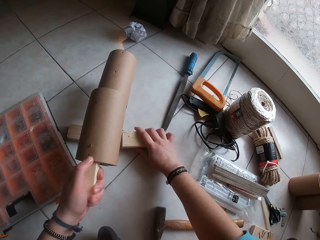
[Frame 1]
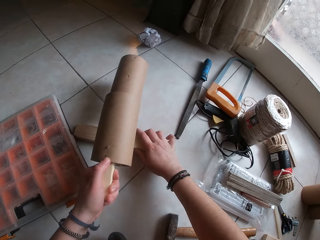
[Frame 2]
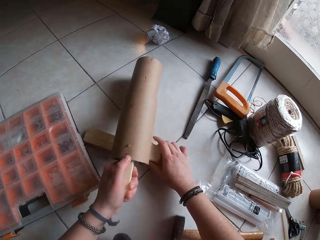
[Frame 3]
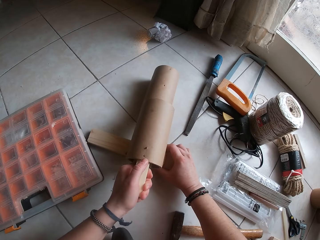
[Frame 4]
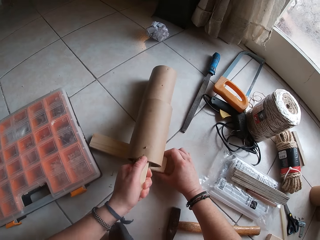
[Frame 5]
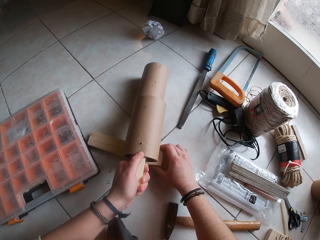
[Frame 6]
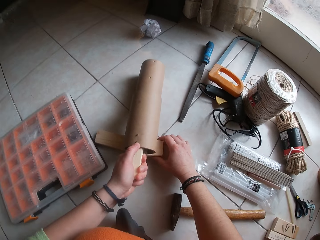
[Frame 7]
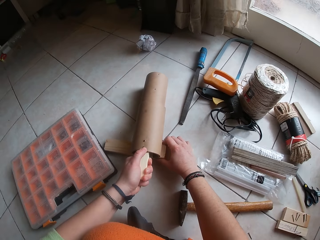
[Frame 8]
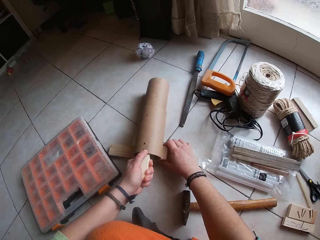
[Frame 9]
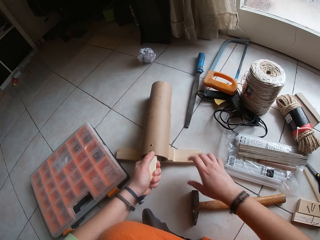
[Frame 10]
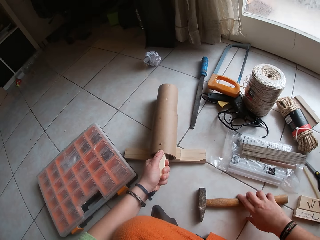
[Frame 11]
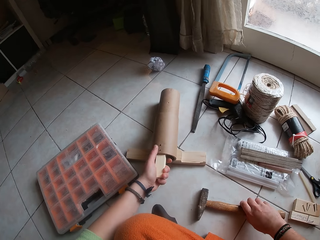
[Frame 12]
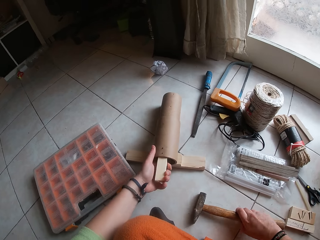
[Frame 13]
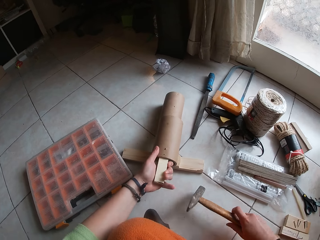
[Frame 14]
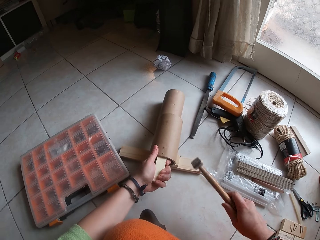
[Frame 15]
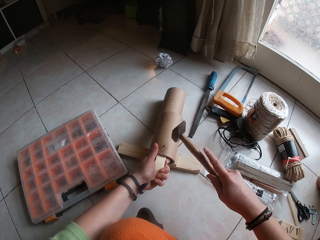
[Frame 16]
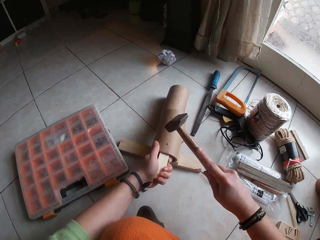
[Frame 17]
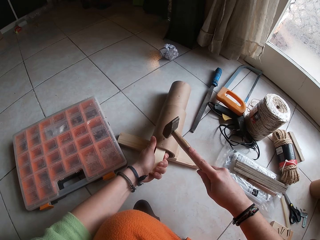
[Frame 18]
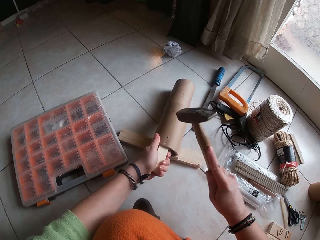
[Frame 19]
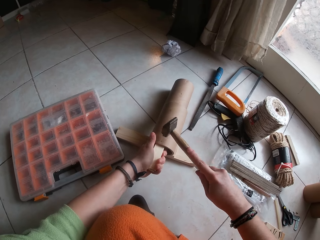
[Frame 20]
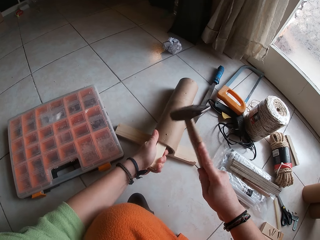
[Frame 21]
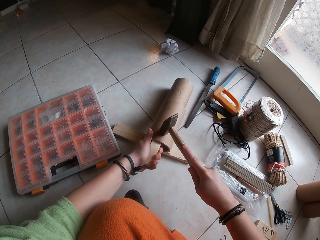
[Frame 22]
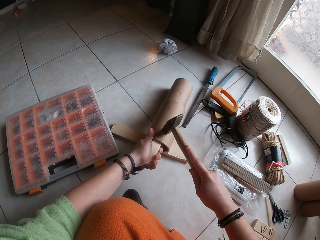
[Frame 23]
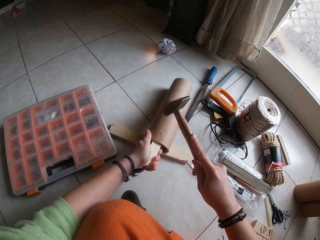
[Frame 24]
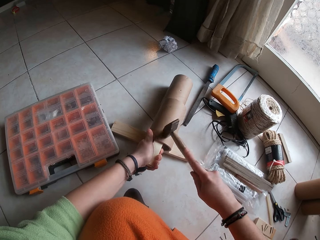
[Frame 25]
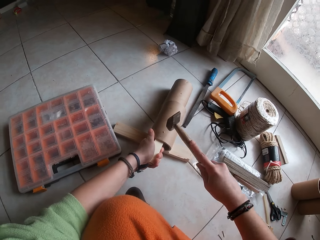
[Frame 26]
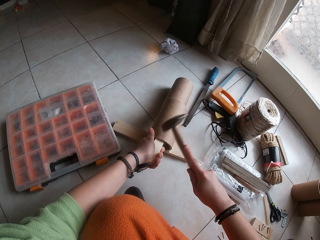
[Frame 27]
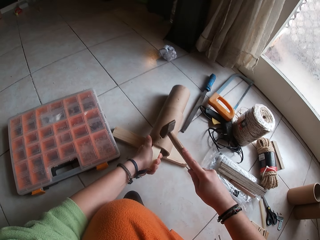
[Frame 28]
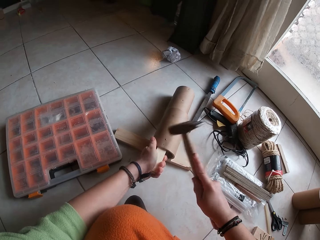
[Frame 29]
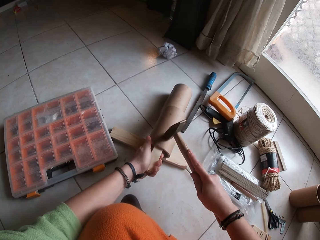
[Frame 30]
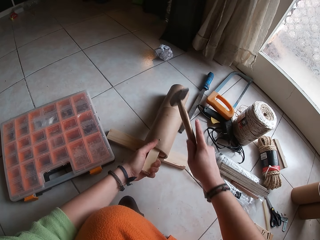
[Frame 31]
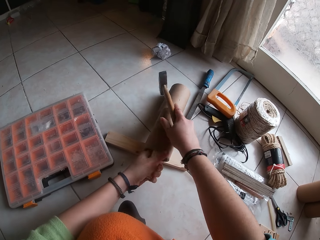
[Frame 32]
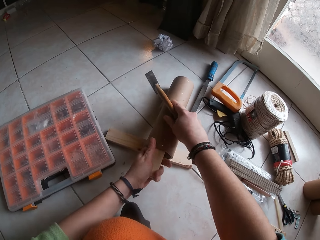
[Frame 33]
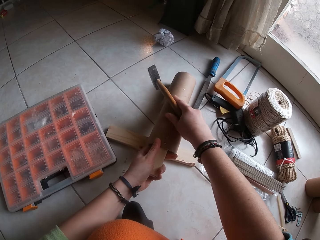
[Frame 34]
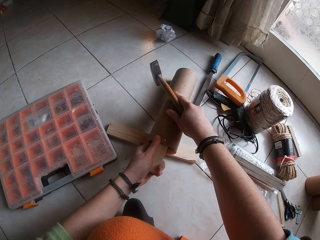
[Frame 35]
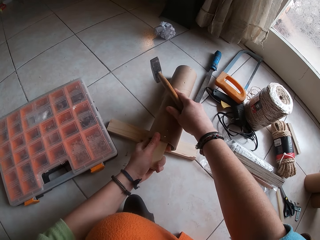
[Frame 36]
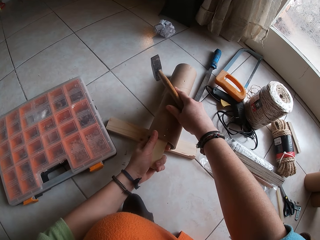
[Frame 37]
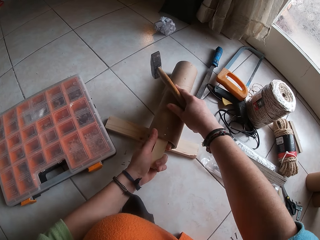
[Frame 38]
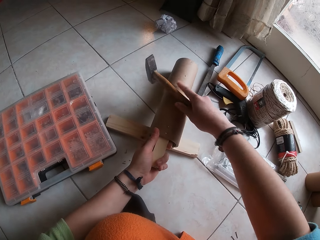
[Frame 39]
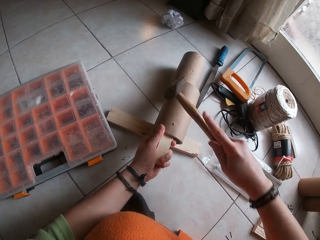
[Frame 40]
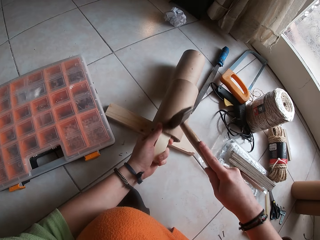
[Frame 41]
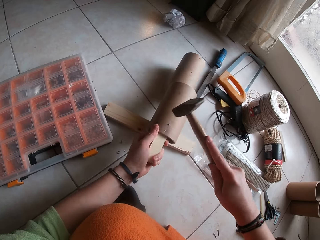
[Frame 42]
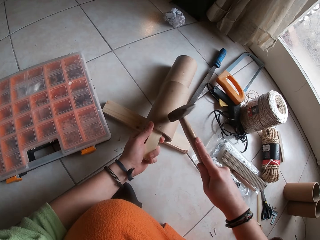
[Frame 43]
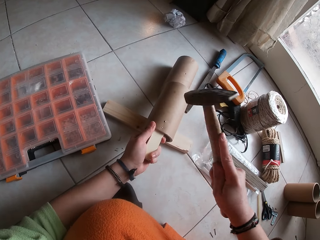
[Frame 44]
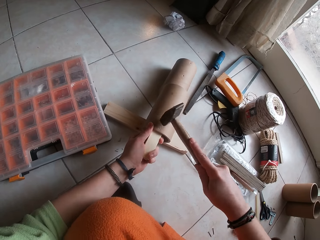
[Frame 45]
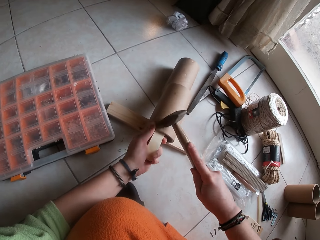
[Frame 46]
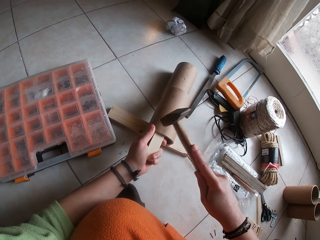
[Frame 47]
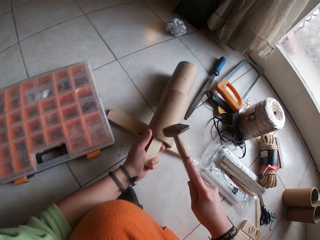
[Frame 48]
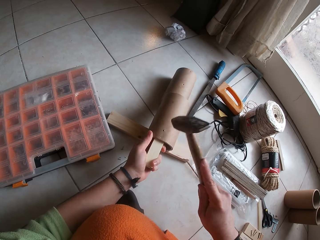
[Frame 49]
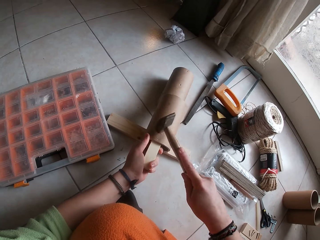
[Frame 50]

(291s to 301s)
The camera wearer moves the wood with her right hand. She places the cardboard paper core on the wood with her left hand. She picks up a hammer from the floor with her right hand. She hits the nail in the cardboard paper core with the hammer in her right hand. She touches the hammer. She adjusts the piece of wood in the cardboard paper core with both hands. She hits the nail in the cardboard paper core with the hammer in her right hand.

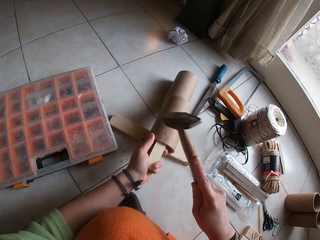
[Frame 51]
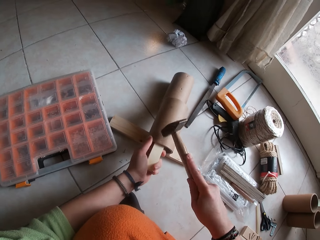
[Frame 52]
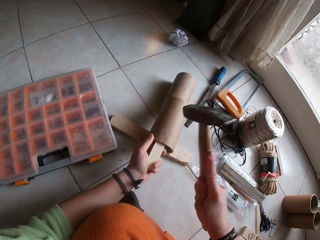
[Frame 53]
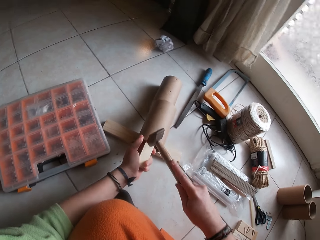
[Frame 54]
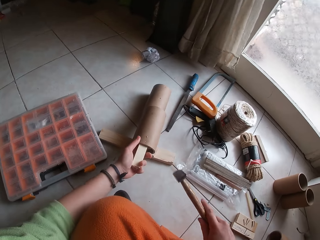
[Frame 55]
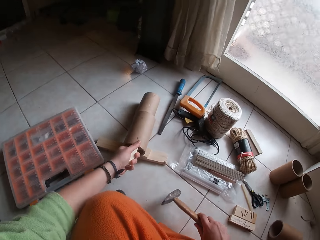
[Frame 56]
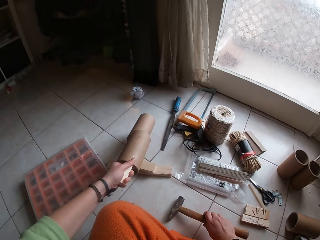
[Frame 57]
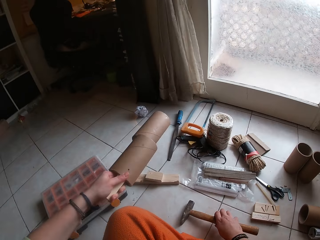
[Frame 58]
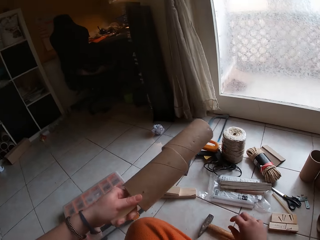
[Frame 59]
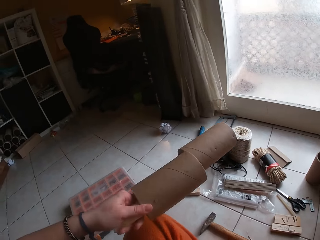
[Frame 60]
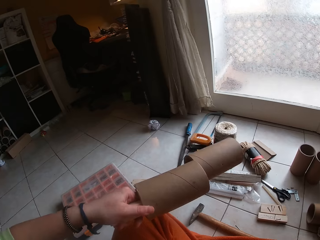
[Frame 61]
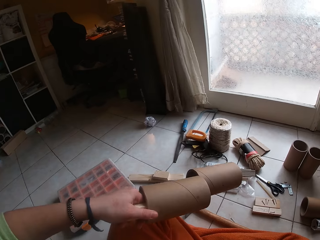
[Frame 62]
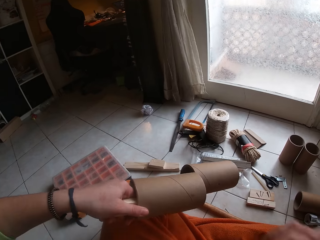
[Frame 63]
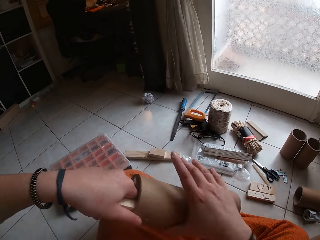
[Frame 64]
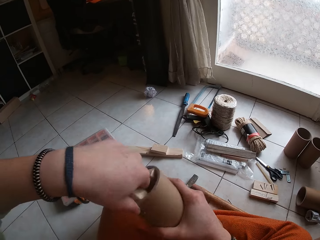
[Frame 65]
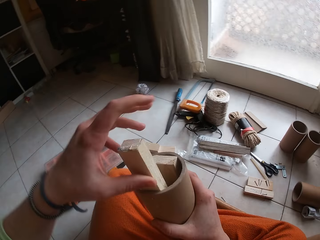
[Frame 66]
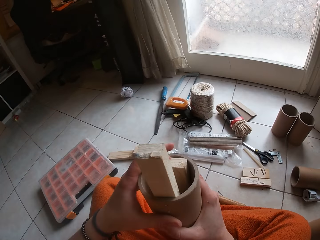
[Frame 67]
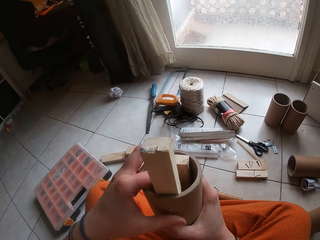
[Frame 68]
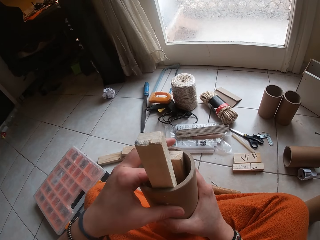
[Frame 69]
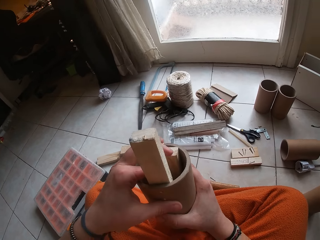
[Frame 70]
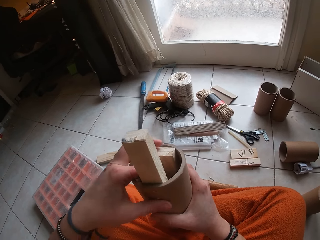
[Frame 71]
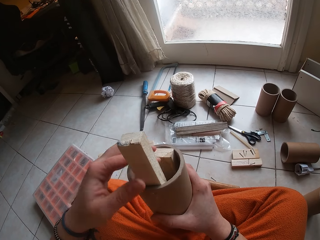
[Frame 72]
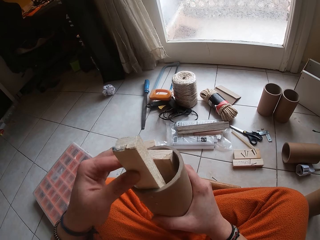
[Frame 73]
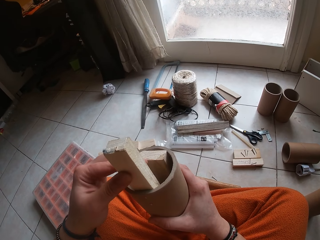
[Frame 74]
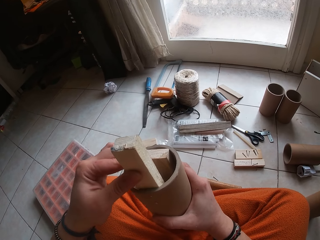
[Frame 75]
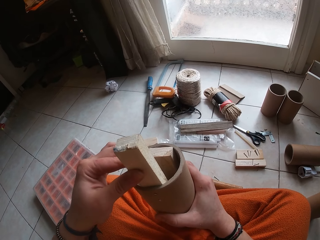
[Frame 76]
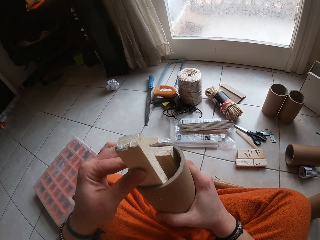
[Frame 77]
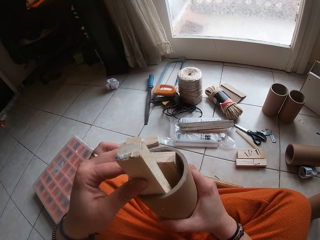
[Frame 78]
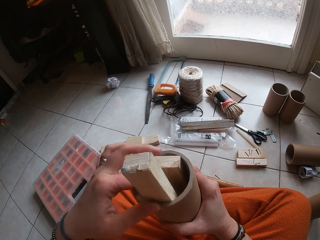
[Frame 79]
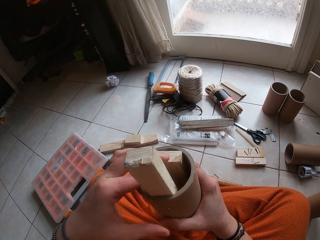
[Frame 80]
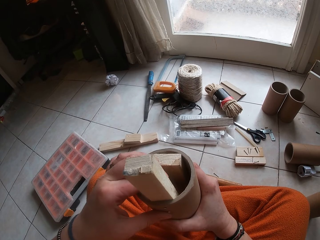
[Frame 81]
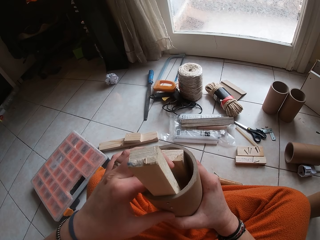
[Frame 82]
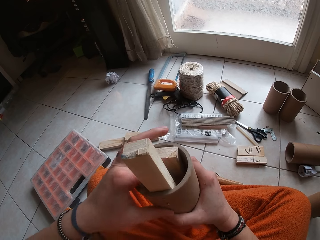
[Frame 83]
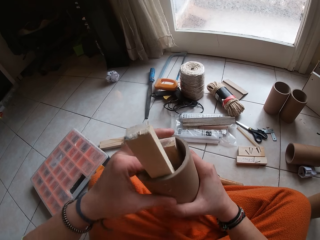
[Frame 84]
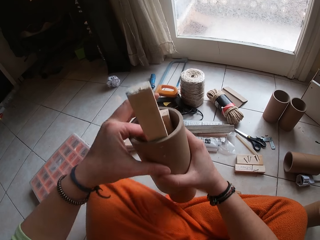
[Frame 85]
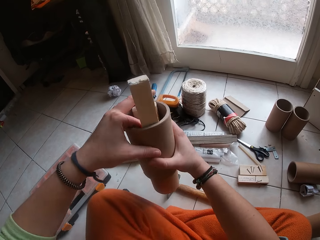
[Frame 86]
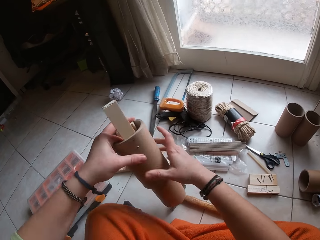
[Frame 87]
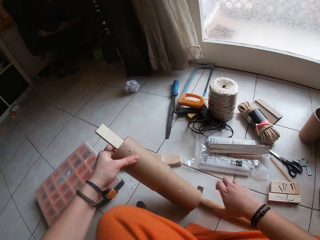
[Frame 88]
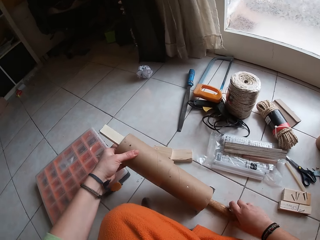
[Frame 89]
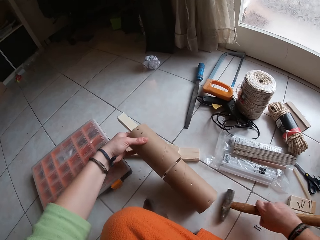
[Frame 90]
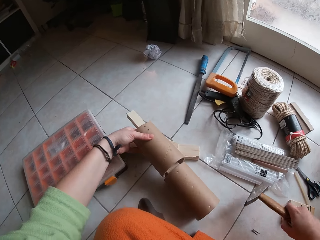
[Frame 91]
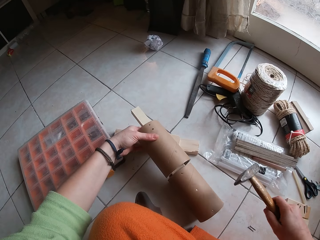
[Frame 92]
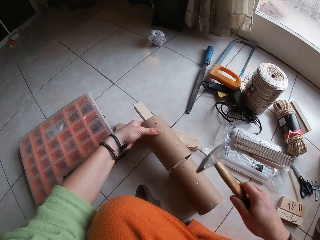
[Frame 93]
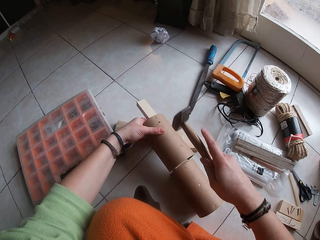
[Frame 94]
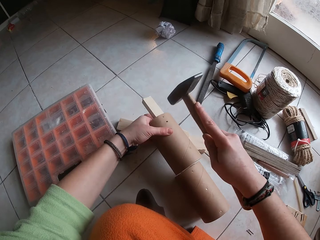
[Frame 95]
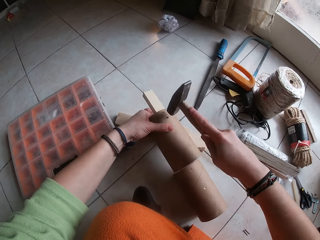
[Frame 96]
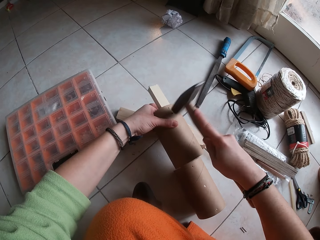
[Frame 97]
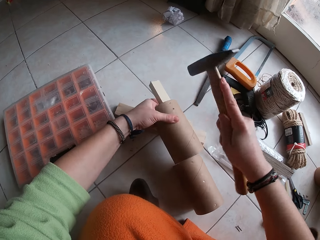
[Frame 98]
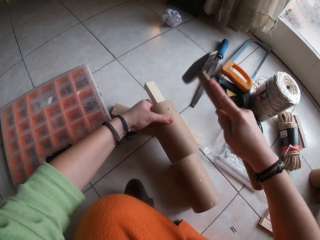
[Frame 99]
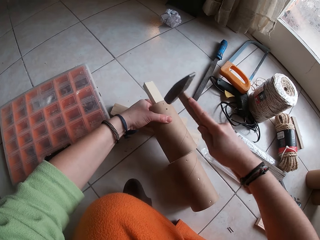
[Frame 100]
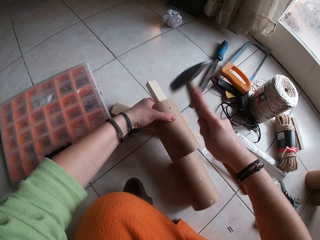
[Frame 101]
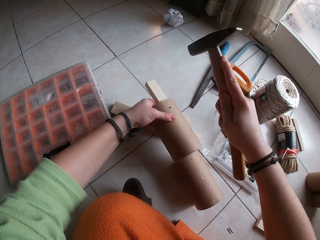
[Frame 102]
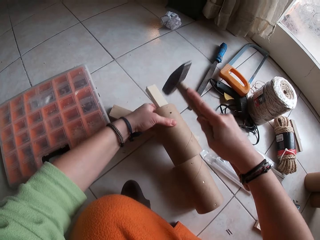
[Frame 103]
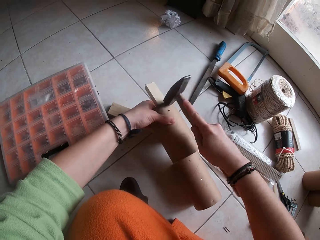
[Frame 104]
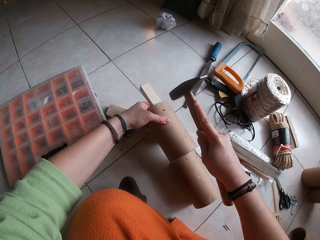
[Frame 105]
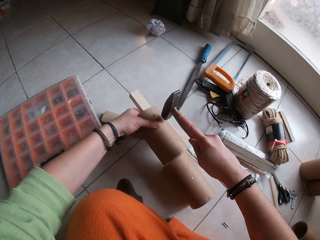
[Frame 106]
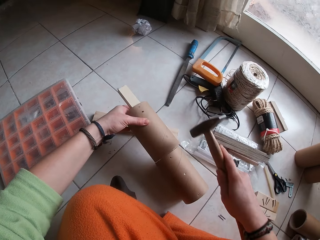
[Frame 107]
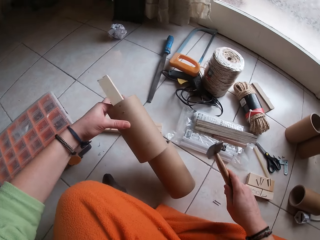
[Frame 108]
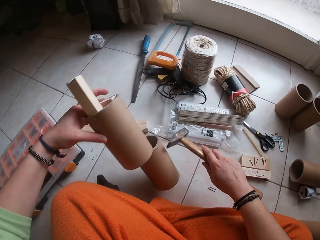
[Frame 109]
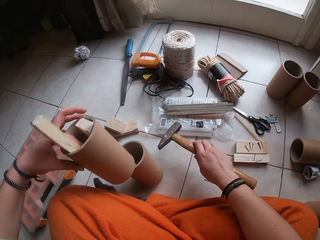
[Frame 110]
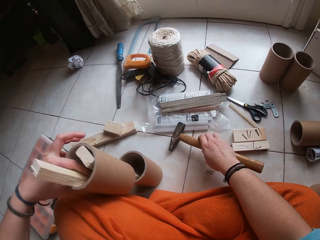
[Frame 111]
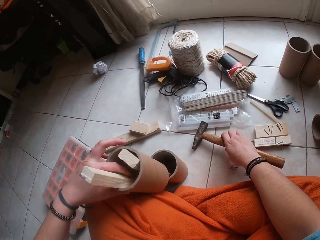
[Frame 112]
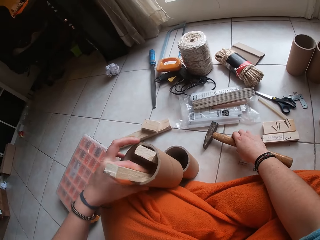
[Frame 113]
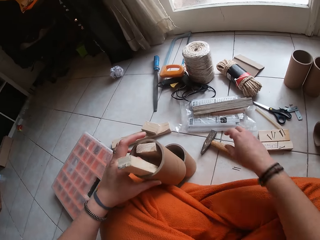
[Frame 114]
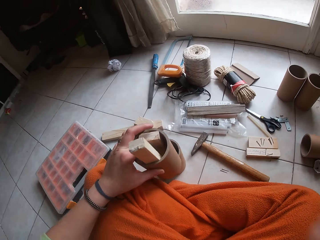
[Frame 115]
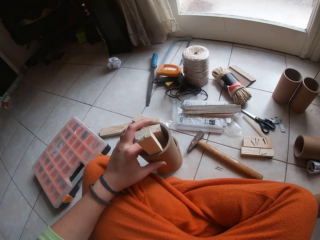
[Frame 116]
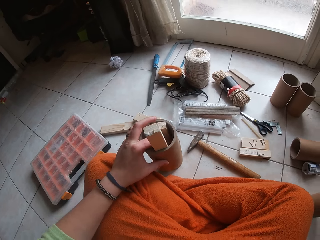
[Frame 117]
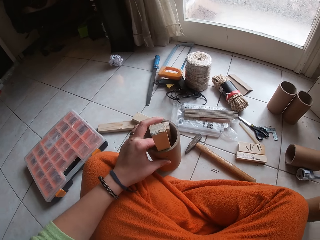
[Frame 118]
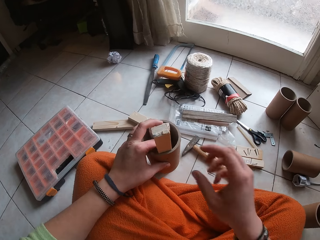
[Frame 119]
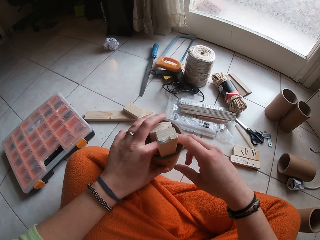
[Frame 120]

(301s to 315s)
The camera wearer places the hammer on the floor with her right hand. She picks up the cardboard paper core from the wood with her left hand. She holds the cardboard paper core with both hands. She touches something. She pulls the piece of wood with her left hand. She holds the cardboard paper core with both hands. She places the cardboard paper core on the wood with her left hand. She picks up the hammer from the floor with her right hand. She hits the nail in the cardboard paper core with the hammer in her right hand. She touches the hammer. She picks up the cardboard paper core from the wood with her left hand. She places the hammer on the floor with her right hand.
